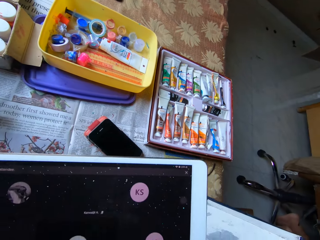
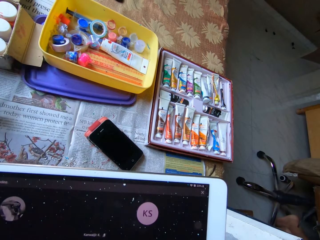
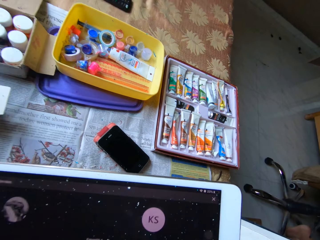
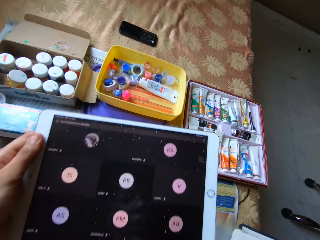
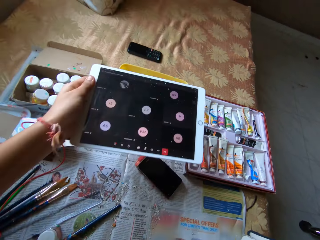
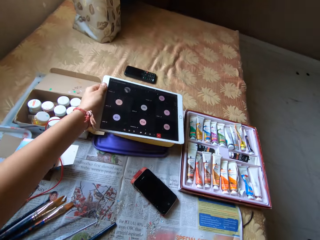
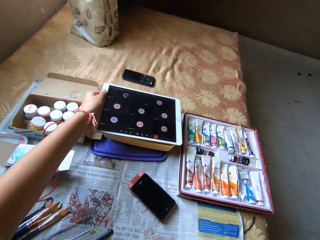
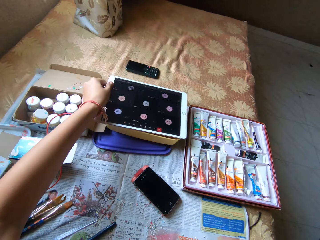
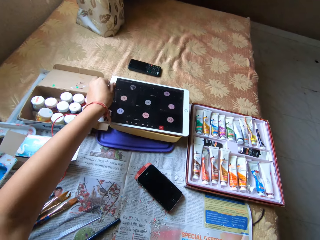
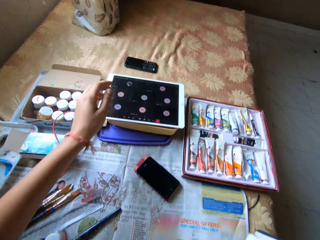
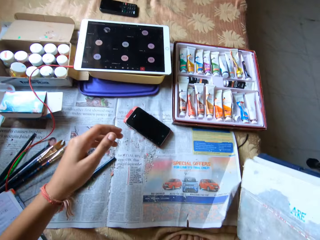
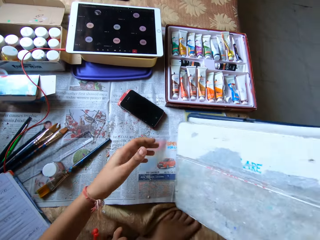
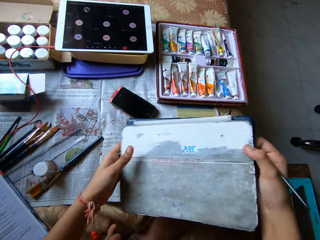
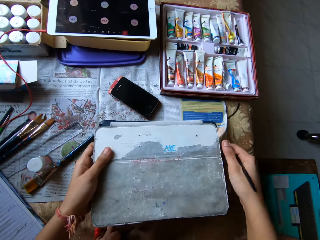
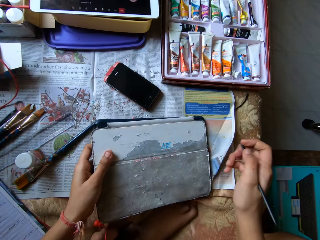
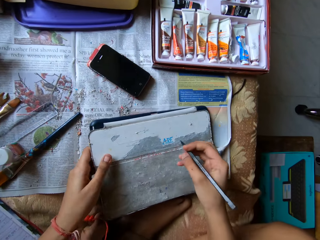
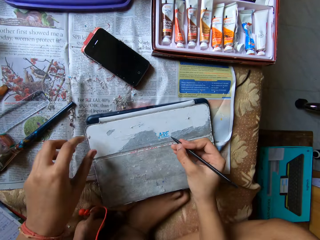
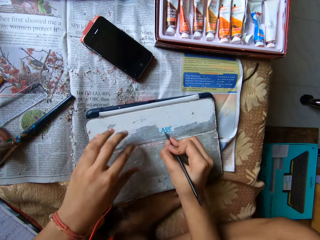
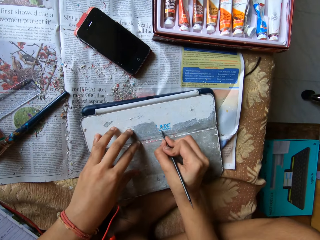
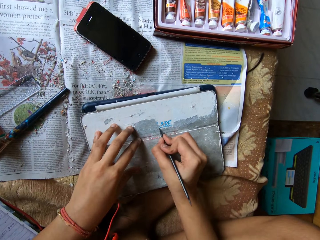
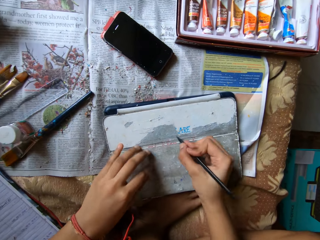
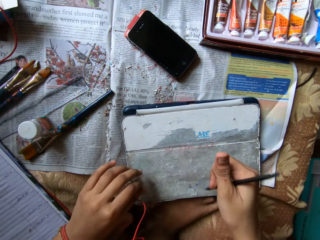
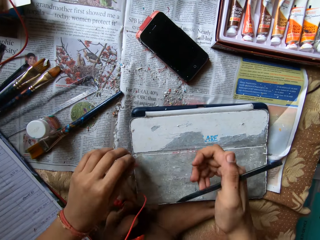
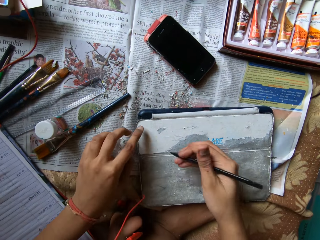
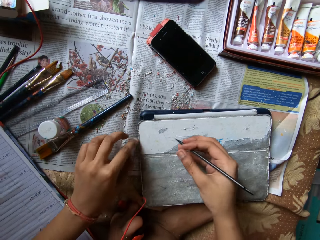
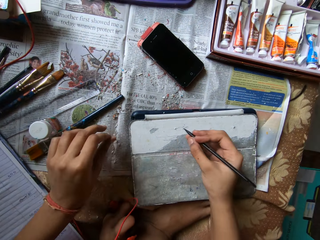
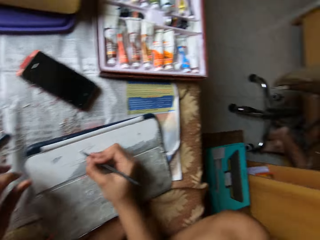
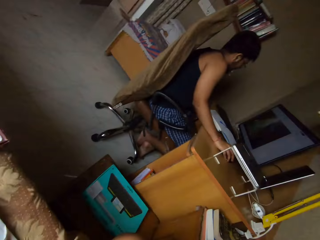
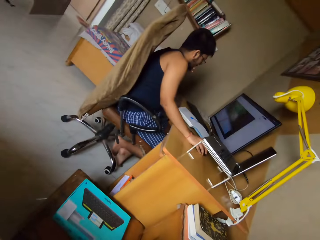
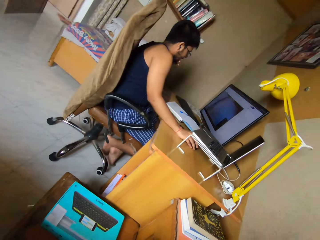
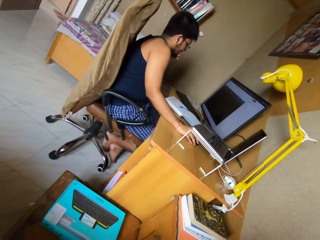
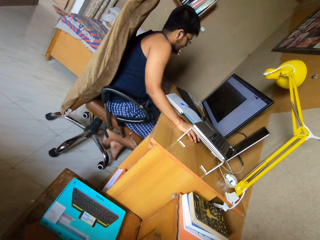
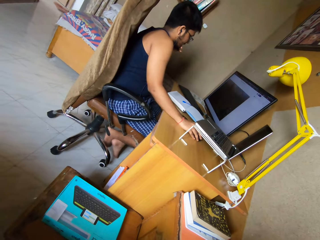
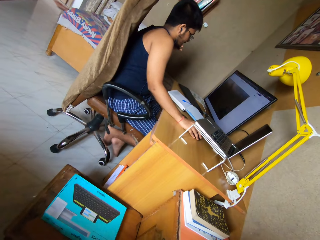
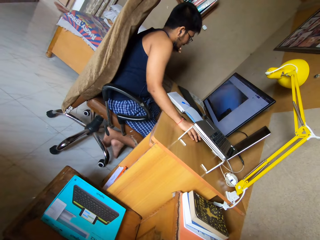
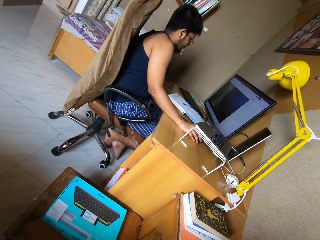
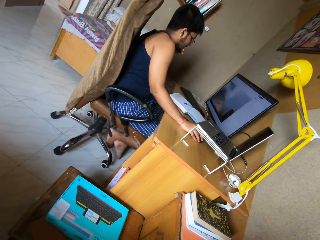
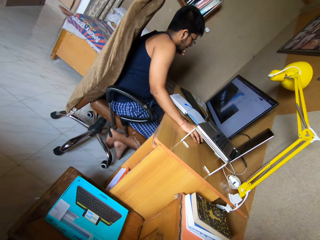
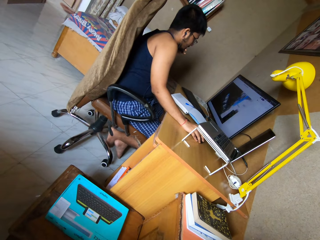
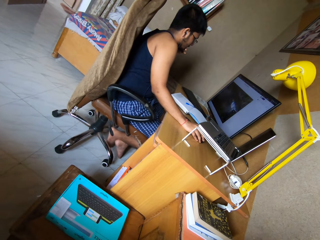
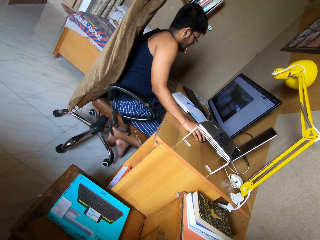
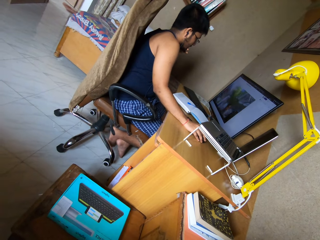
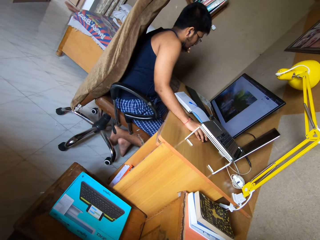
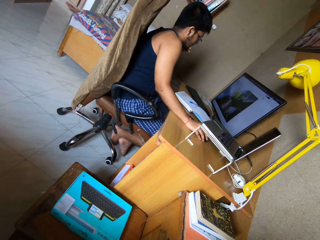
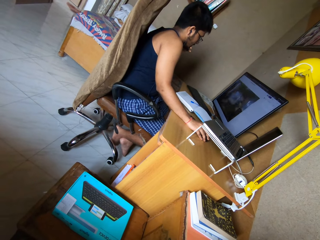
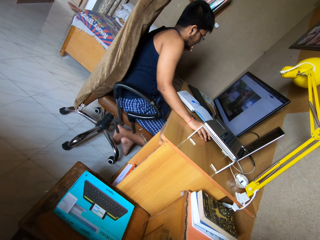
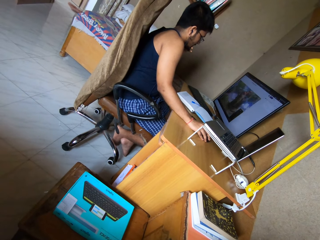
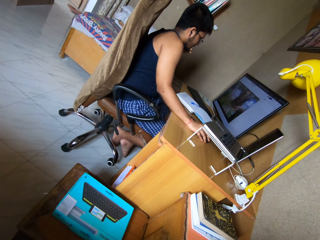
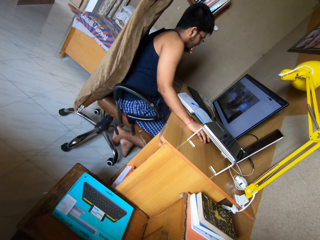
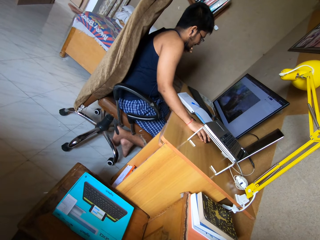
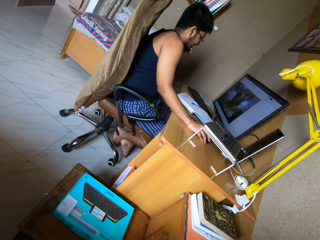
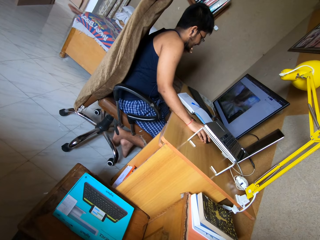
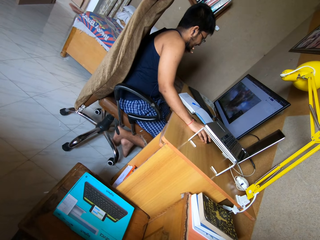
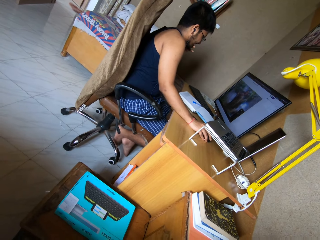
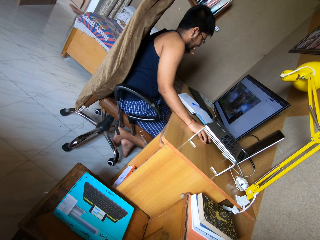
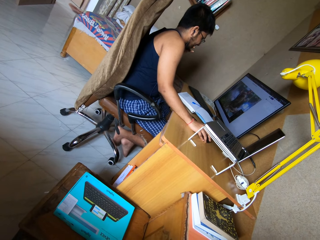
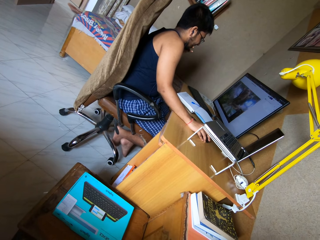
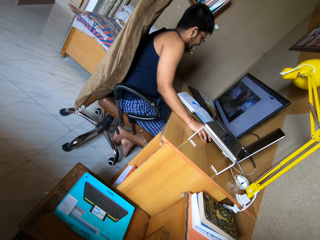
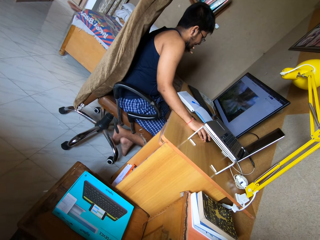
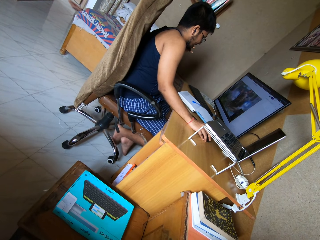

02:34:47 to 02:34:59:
The camera wearer places the tablet on a container on the bed with her left hand. She passes the tablet pouch from her right hand to her left hand. She places the tablet pouch on the bed with her left hand. She scrapes the tablet pouch on the bed with the scraper pen in her right hand. She places her left hand on the tablet pouch on the bed. The man presses the mouse on the table with his right hand. The camera wearer looks at the man.

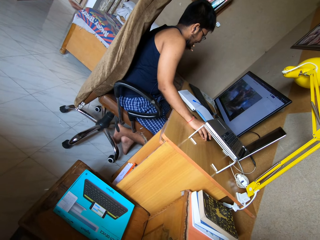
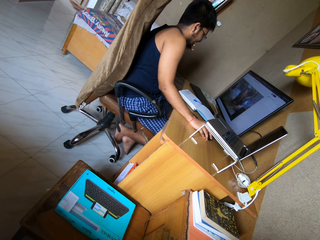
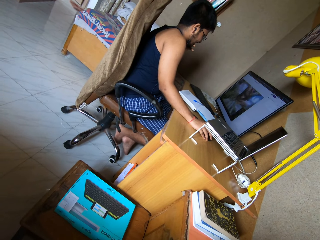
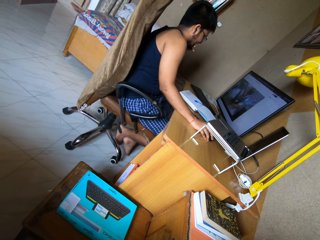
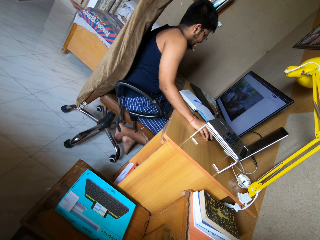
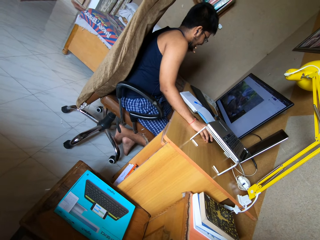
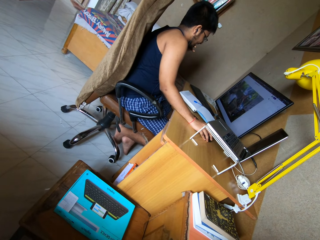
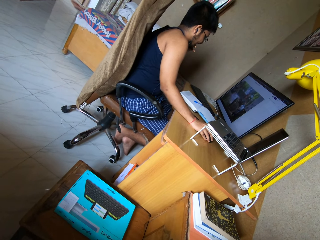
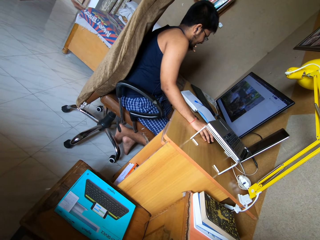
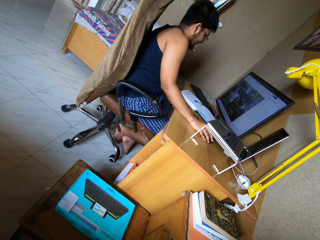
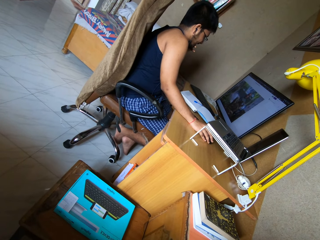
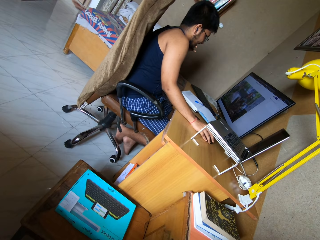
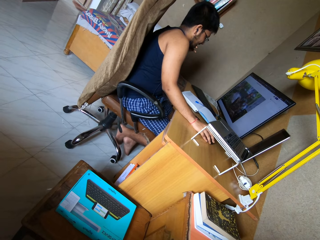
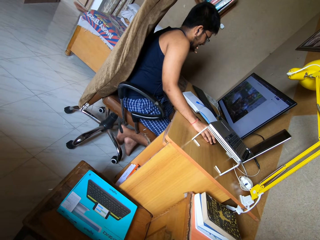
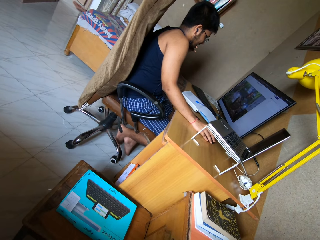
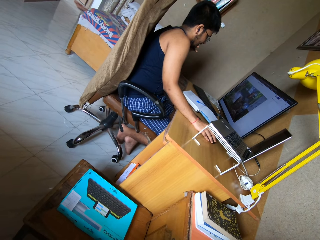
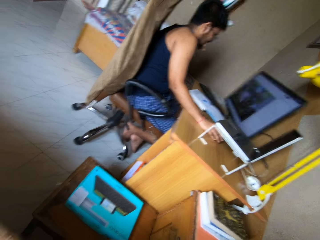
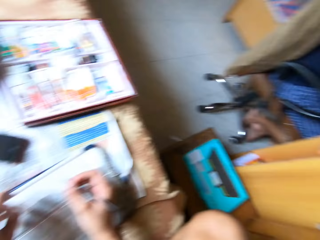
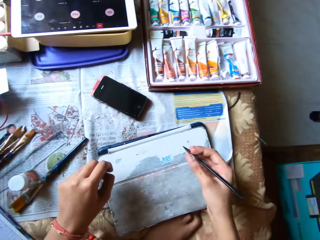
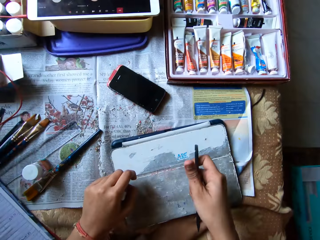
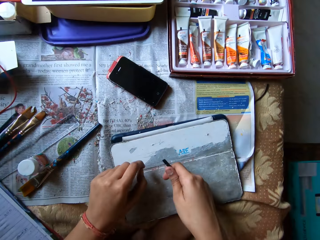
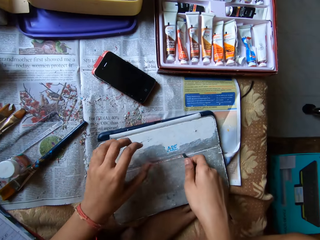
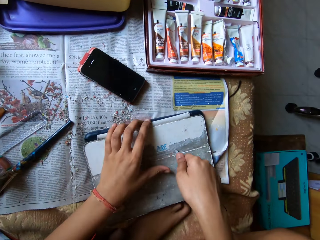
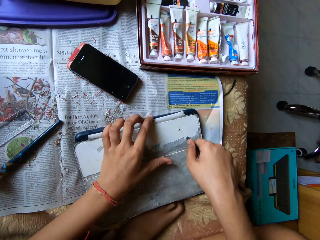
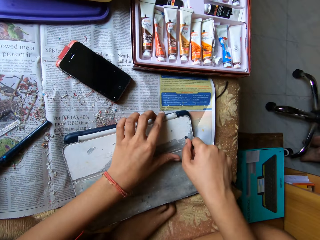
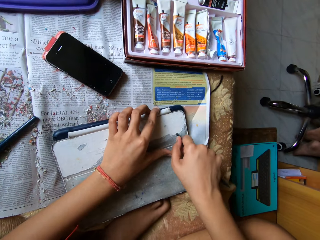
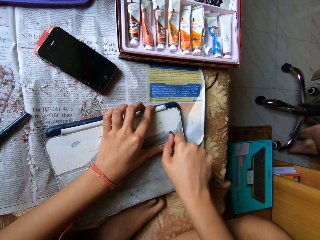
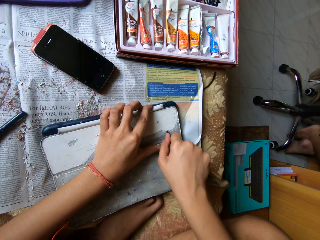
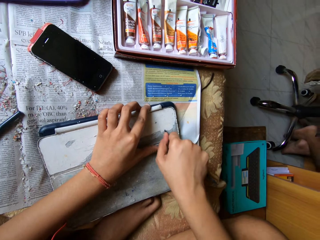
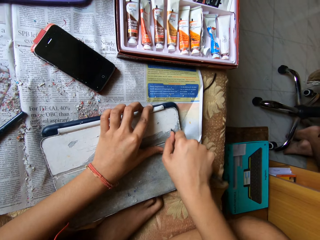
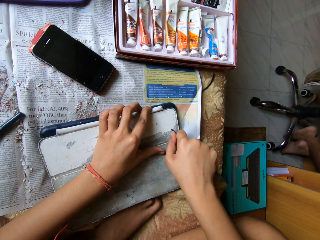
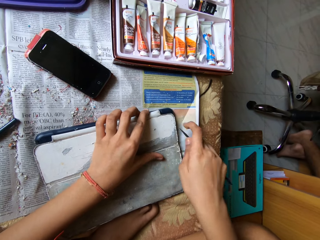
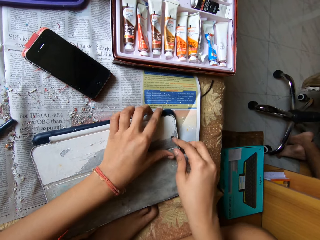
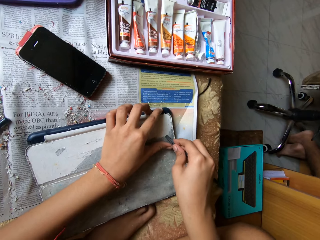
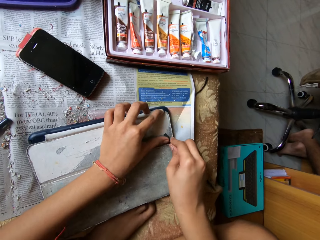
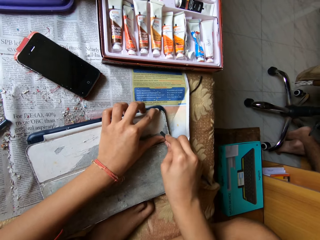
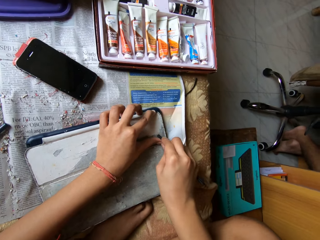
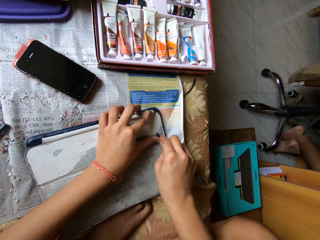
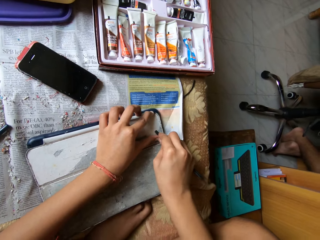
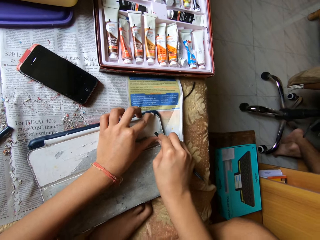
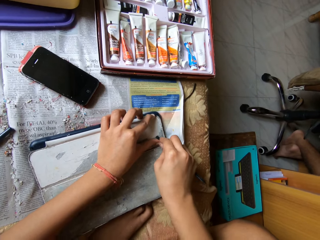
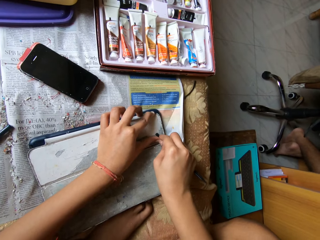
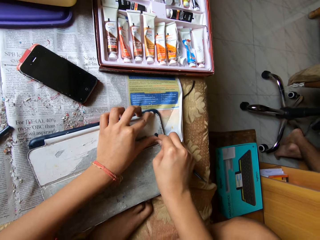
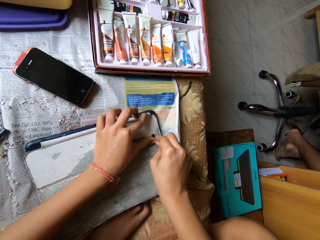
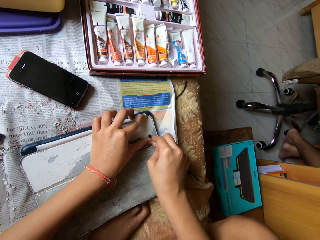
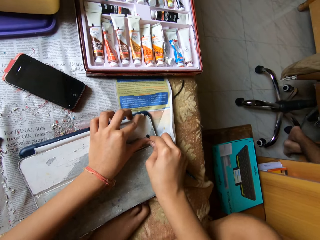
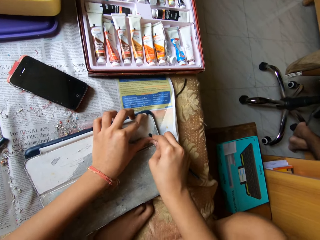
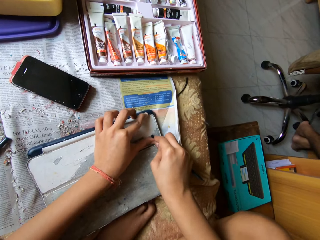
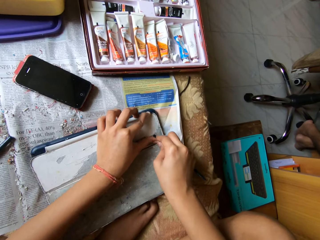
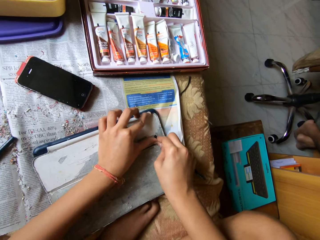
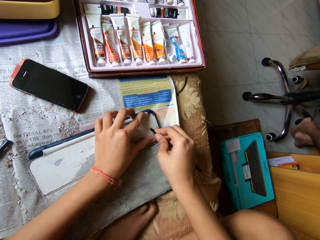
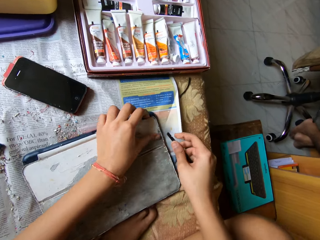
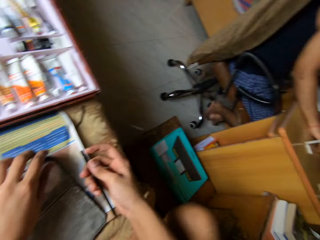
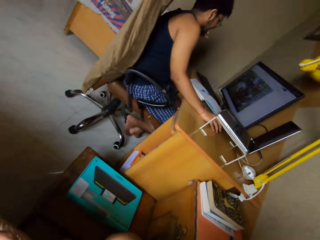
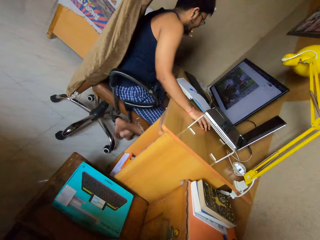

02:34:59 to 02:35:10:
The camera wearer looks at the tablet cover. She scrapes the tablet pouch on the bed with the scraper pen in her right hand. She places her left hand on the tablet pouch on the bed. The man presses the mouse on the table with his right hand.
